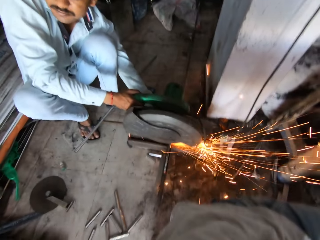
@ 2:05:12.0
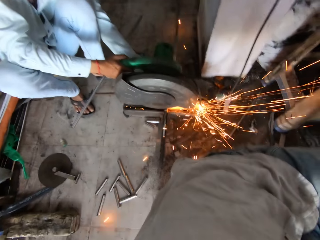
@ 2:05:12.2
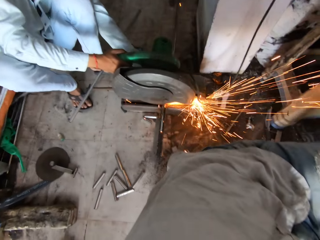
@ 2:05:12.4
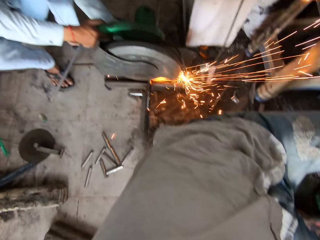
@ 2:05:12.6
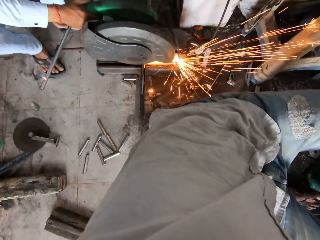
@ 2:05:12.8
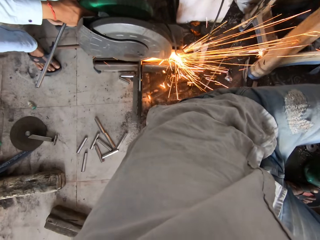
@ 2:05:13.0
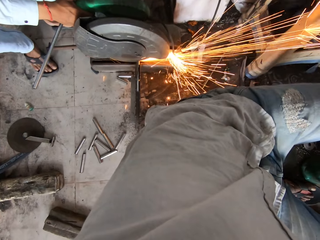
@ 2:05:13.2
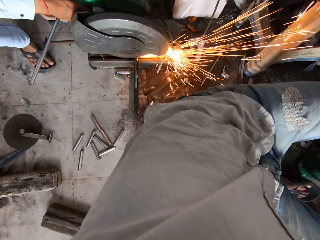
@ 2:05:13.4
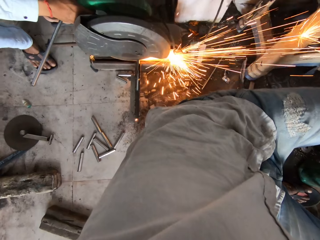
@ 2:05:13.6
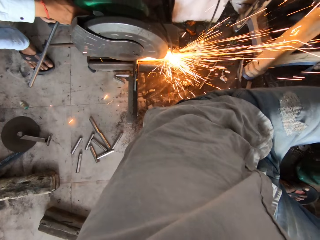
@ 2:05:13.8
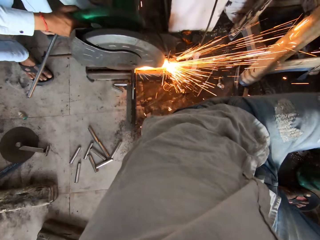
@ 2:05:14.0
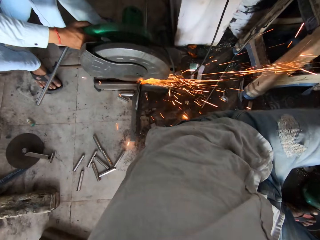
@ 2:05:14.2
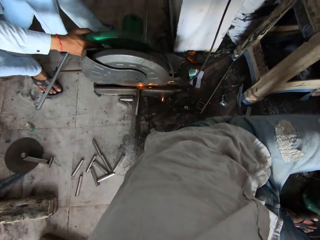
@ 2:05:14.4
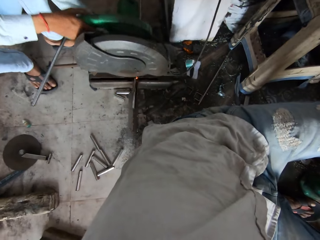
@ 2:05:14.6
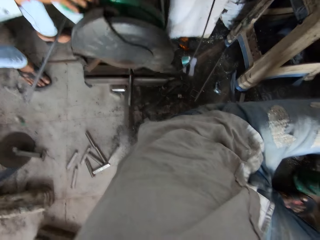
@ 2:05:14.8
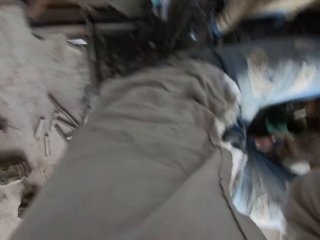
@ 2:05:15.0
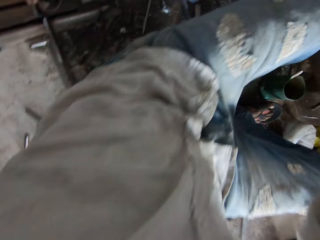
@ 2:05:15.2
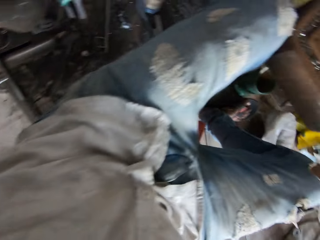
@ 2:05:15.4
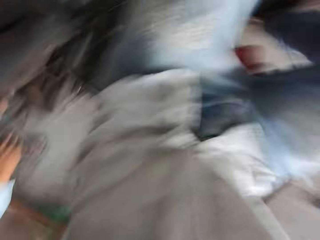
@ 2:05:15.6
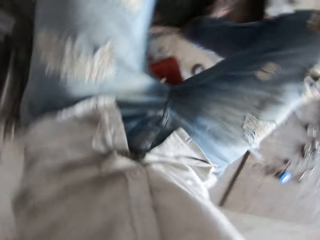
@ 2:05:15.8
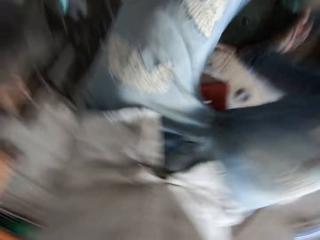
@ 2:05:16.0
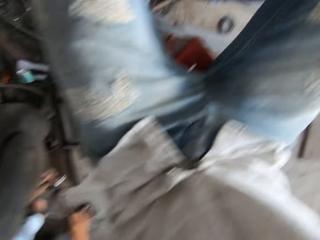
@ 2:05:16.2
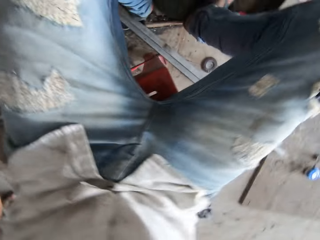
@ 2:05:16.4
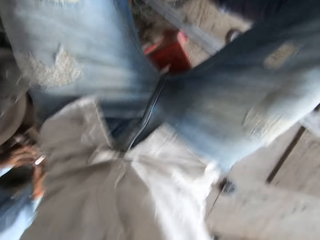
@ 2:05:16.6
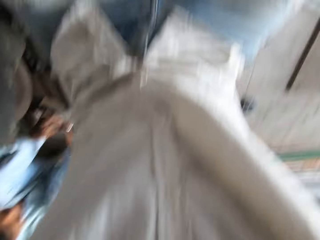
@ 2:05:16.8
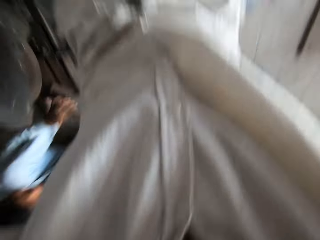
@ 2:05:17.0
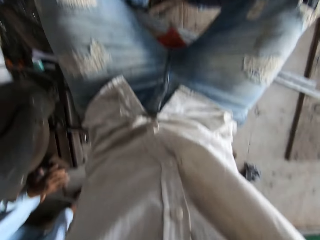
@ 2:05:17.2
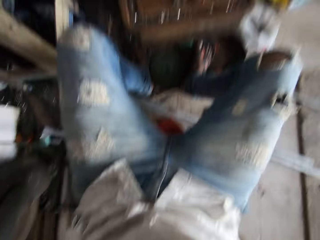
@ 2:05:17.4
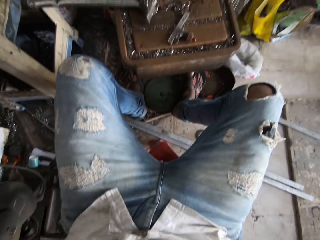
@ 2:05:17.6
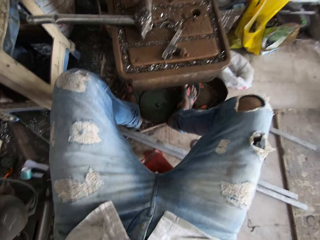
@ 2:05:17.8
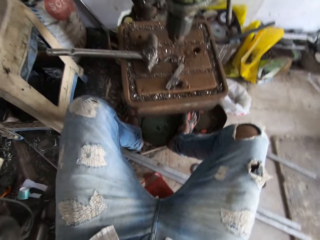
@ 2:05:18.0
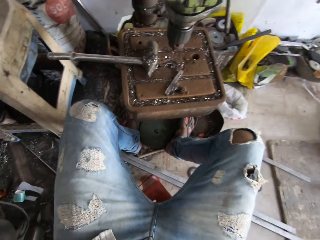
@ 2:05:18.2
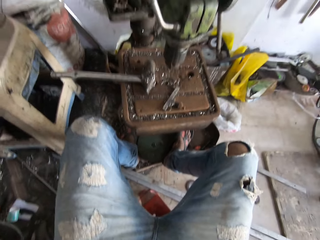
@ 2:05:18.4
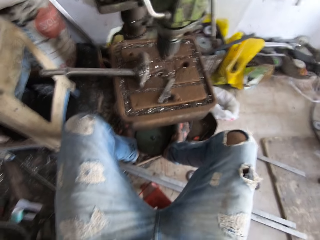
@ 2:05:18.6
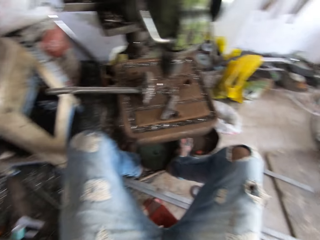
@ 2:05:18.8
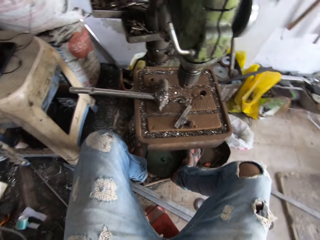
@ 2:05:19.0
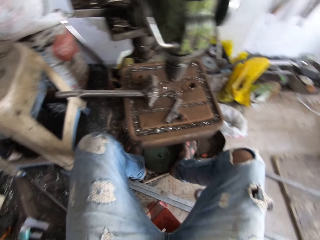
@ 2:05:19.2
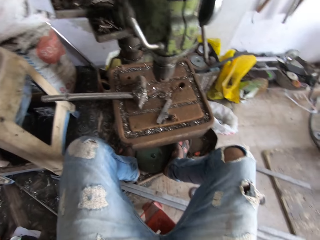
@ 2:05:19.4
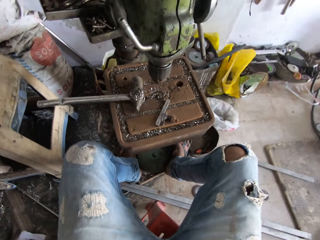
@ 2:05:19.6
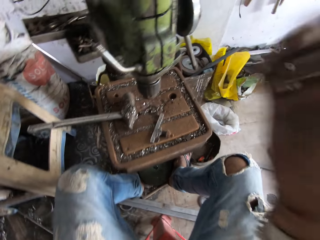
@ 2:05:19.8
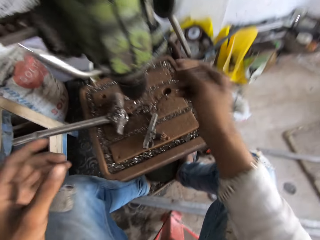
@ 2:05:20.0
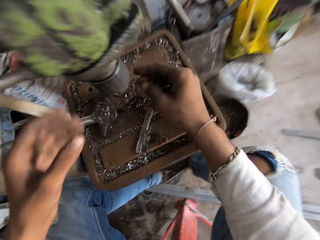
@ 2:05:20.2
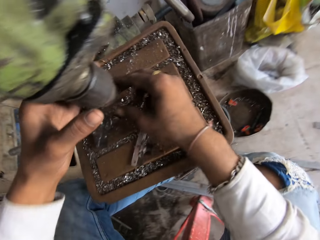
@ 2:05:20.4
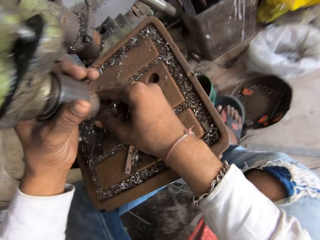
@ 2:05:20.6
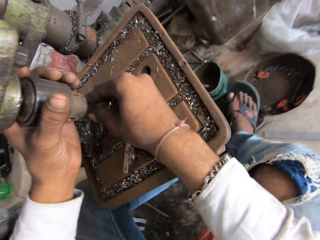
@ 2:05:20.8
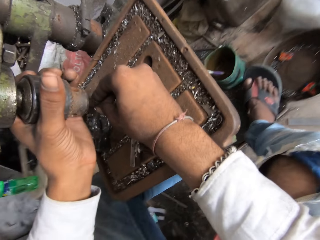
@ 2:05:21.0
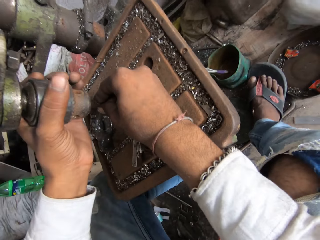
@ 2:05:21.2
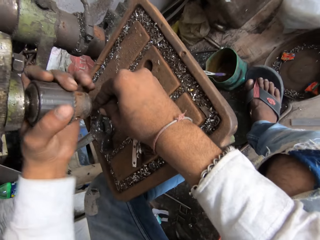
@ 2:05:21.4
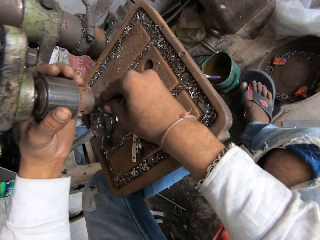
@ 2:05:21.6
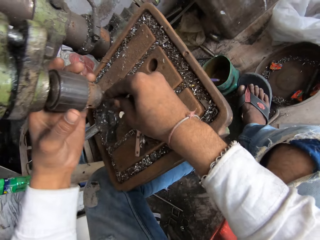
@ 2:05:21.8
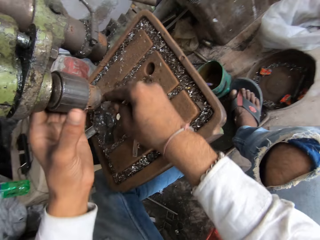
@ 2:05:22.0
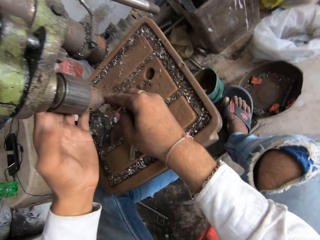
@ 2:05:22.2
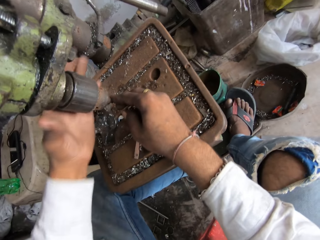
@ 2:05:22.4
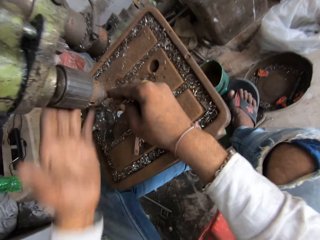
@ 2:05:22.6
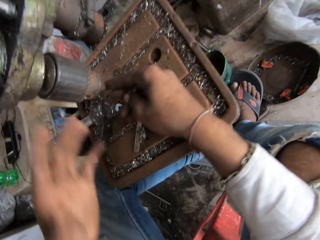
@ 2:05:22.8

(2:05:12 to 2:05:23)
The camera wearer loosens the machine. They adjust the pillar drill machine bit.

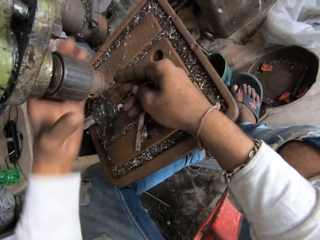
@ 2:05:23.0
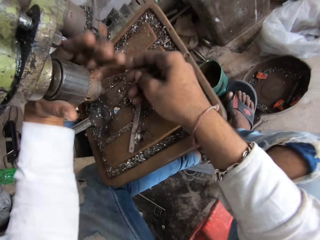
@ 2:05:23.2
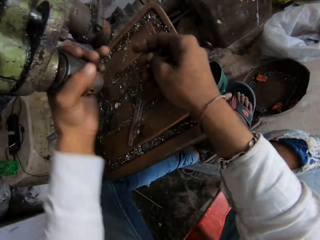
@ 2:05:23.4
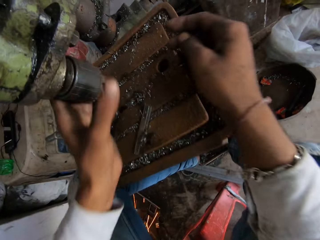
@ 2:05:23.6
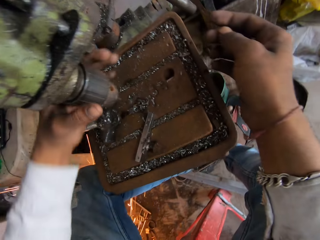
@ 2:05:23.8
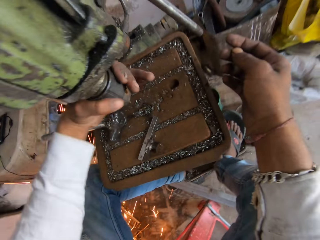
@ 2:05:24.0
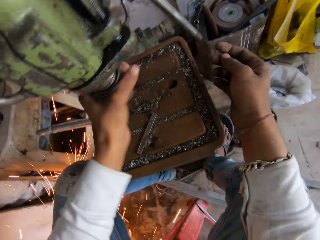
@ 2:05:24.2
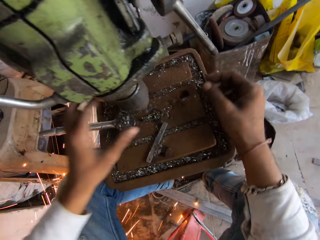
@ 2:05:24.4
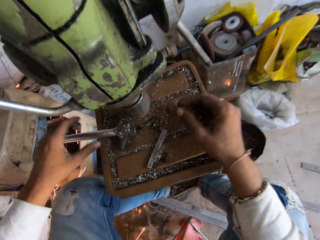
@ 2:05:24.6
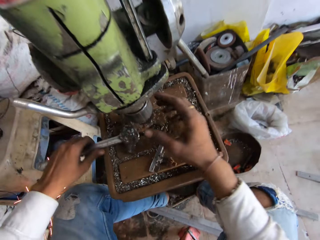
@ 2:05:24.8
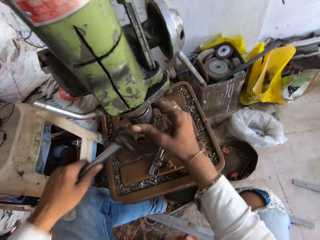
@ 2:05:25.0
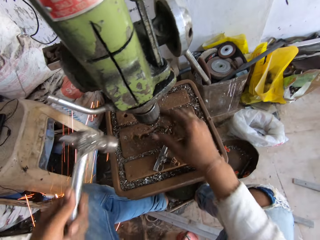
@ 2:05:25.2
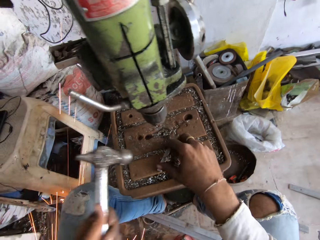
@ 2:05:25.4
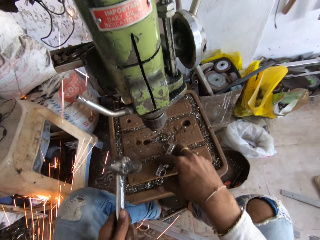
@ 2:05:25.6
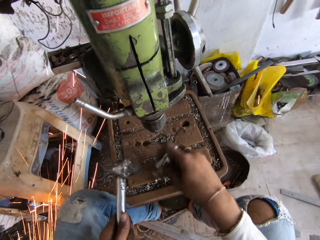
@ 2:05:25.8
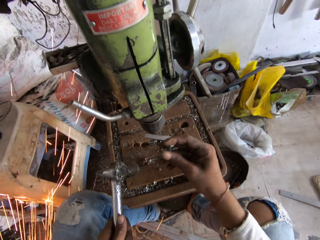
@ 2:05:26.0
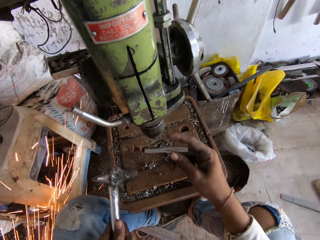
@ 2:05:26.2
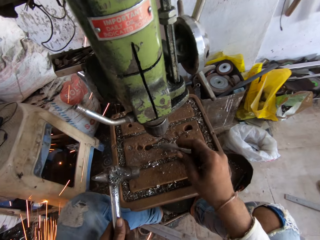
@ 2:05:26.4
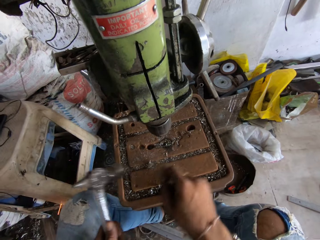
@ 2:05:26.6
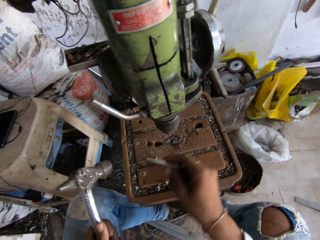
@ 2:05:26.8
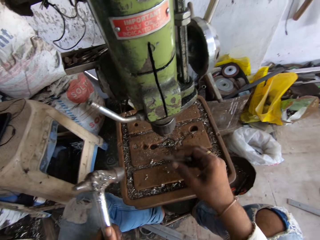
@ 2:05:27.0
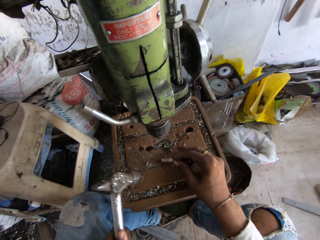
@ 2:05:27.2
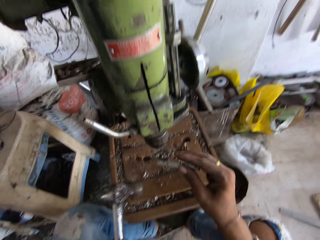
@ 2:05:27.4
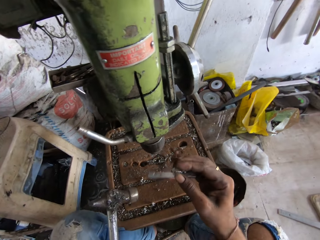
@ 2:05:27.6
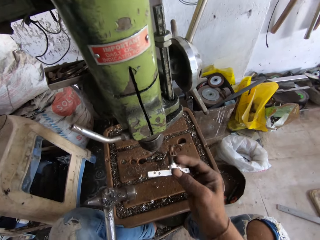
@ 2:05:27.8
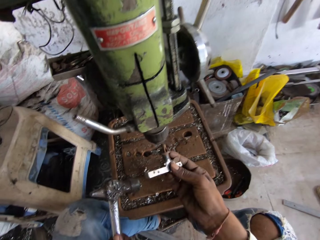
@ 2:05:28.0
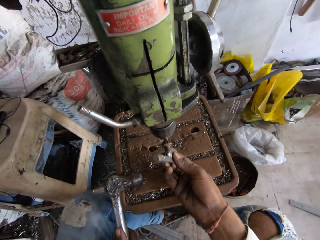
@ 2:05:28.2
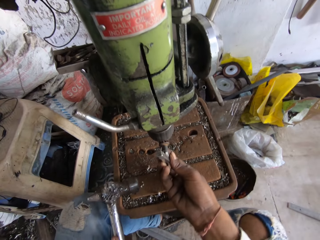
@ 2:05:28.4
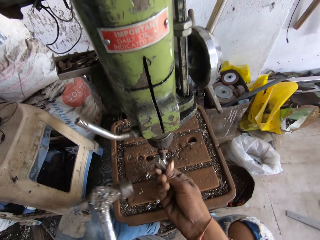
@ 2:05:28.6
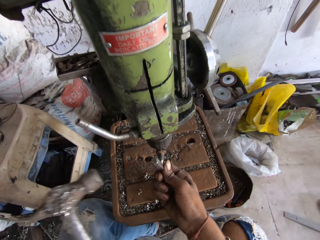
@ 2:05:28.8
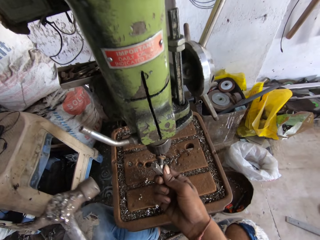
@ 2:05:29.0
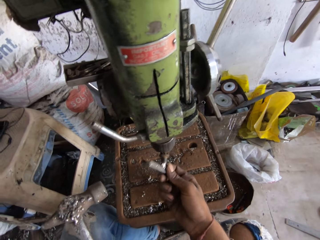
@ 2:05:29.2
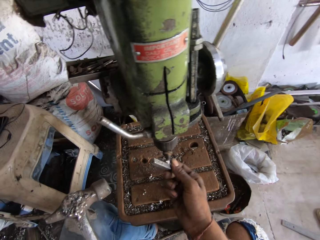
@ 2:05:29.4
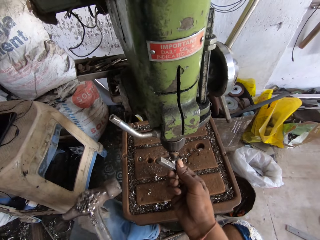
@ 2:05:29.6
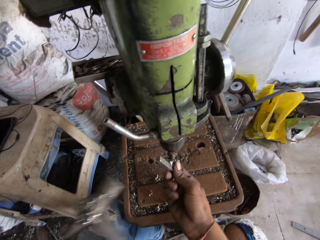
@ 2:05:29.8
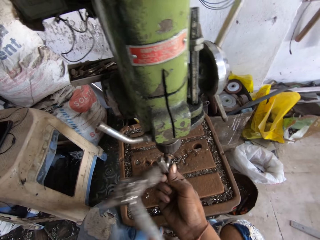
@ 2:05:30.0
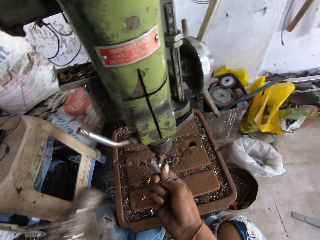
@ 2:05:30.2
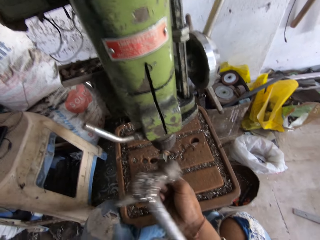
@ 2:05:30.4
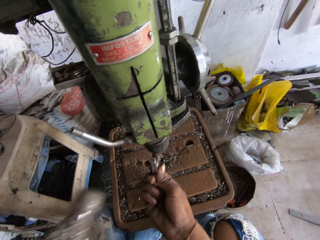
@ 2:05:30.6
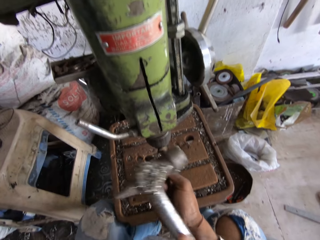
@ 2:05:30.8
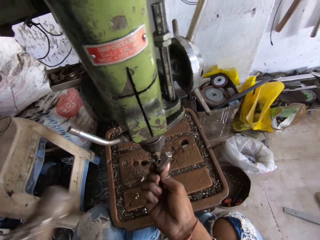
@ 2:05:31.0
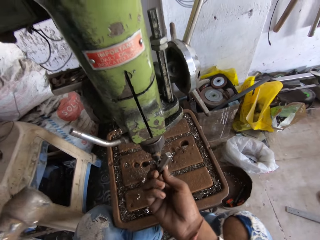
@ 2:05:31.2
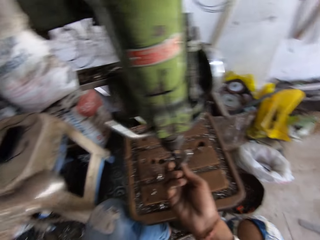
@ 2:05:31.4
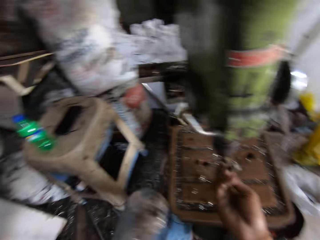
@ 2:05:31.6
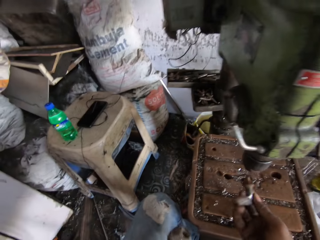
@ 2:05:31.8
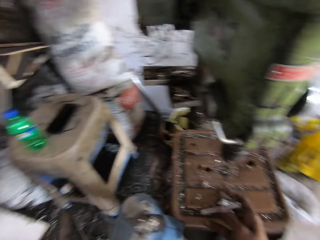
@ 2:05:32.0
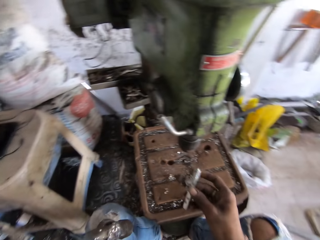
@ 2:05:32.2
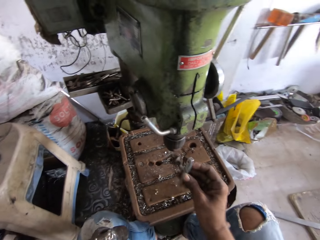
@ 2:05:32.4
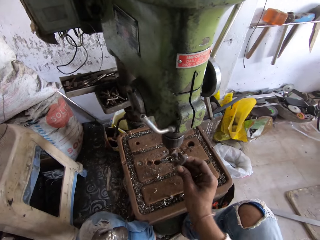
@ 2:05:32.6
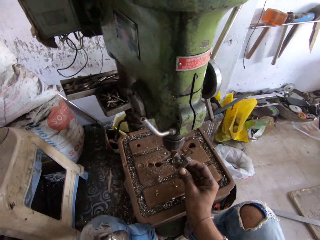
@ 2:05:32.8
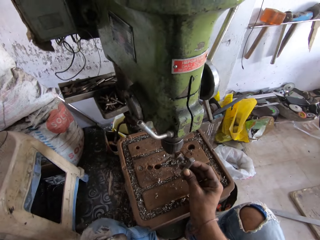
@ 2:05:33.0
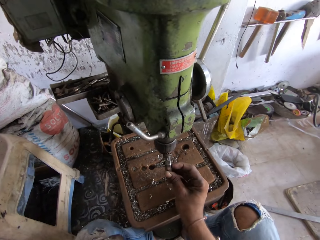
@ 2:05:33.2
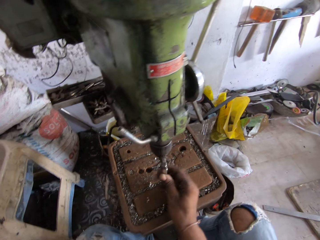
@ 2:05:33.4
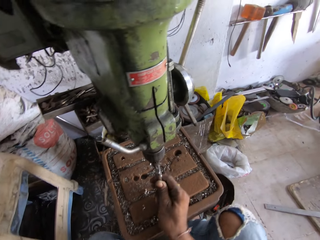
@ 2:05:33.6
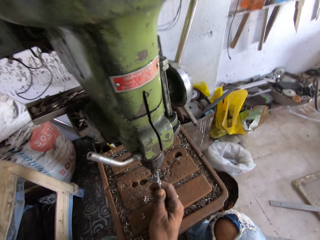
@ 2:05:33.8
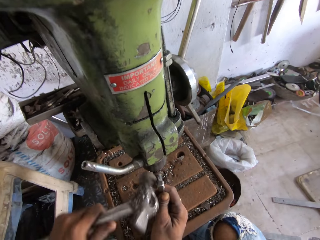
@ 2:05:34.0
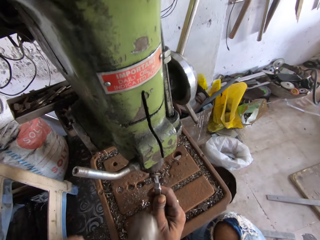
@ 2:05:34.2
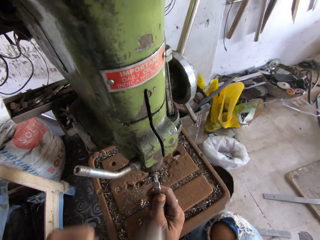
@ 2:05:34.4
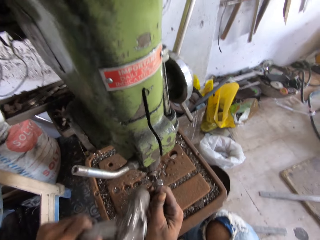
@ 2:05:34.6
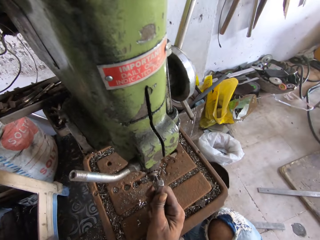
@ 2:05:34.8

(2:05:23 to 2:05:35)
The camera wearer tightens the pillar machine spindle with the left hand. They pick the hammer from the pillar working table with the left hand. They take a piece of metal rod. They pick the bit tightener from the pillar working table with the right hand. They put the metal rod in the machine. They tighten the spindle with the hammer and the bit tightener. They hit the piece of metal with the hammer.
